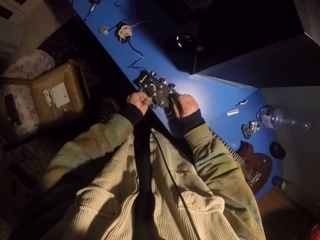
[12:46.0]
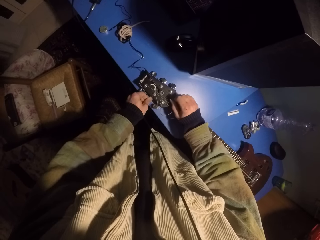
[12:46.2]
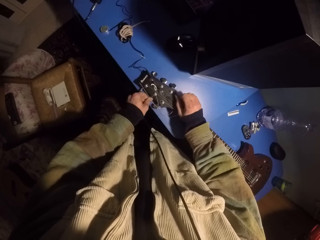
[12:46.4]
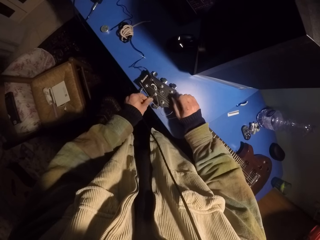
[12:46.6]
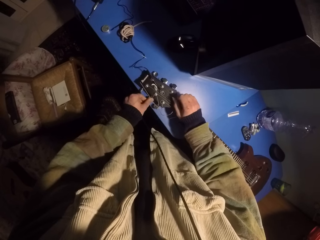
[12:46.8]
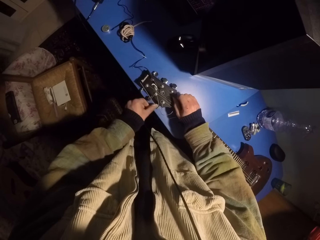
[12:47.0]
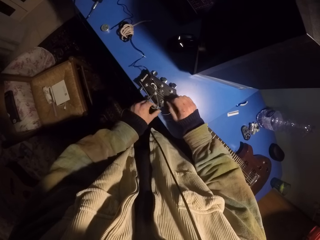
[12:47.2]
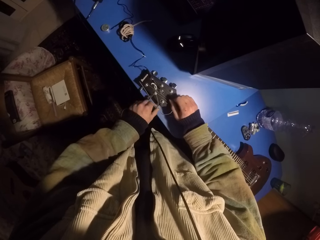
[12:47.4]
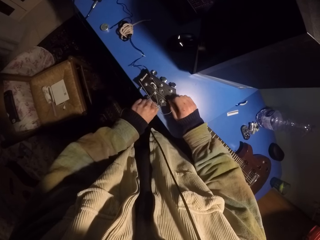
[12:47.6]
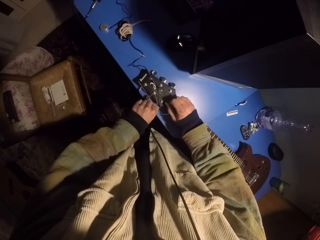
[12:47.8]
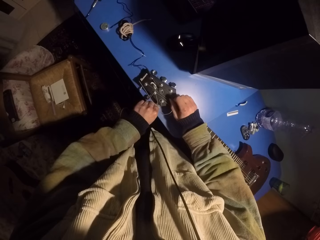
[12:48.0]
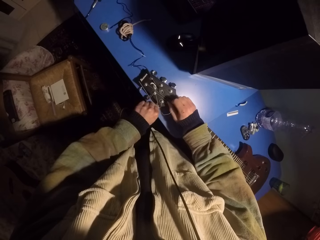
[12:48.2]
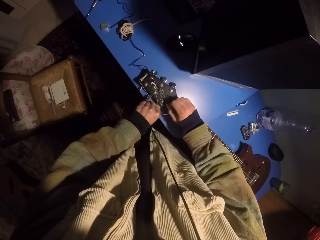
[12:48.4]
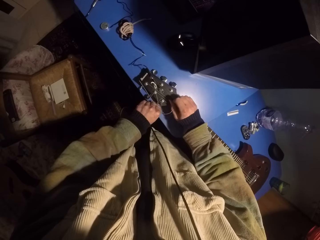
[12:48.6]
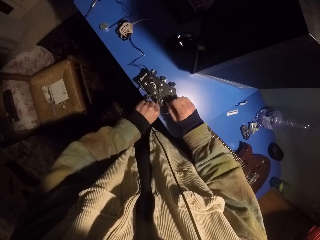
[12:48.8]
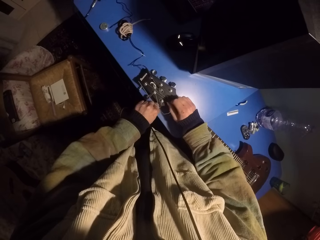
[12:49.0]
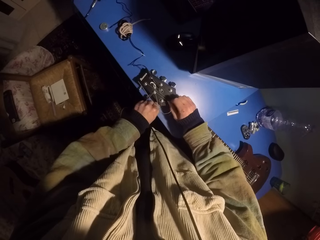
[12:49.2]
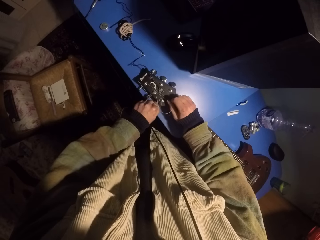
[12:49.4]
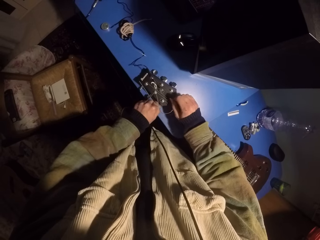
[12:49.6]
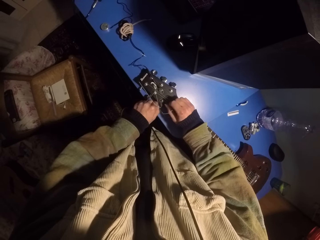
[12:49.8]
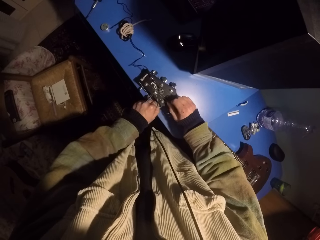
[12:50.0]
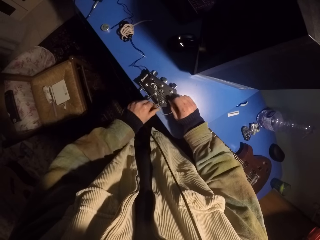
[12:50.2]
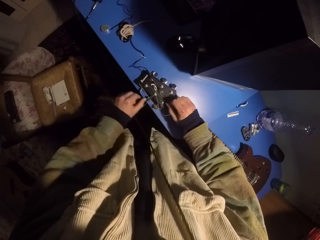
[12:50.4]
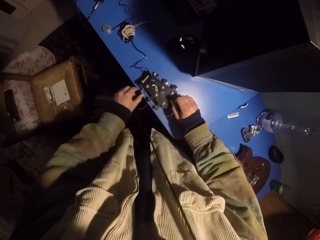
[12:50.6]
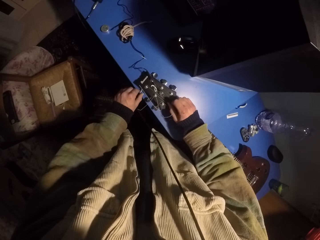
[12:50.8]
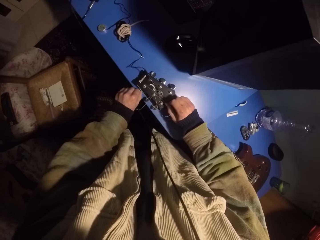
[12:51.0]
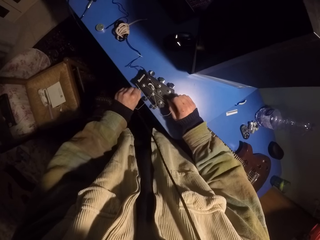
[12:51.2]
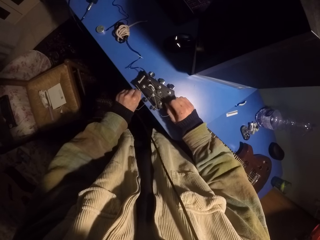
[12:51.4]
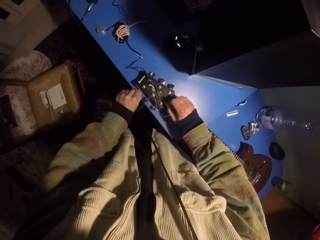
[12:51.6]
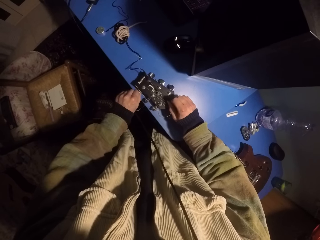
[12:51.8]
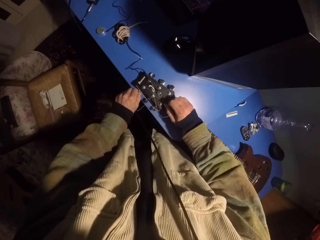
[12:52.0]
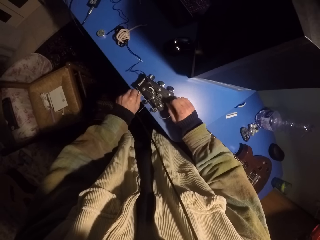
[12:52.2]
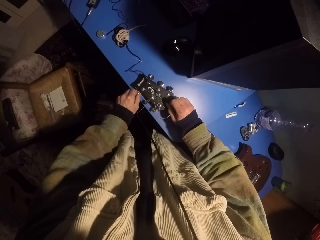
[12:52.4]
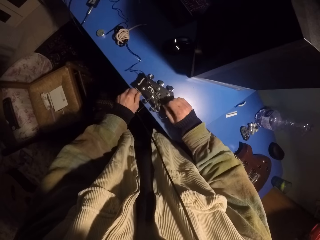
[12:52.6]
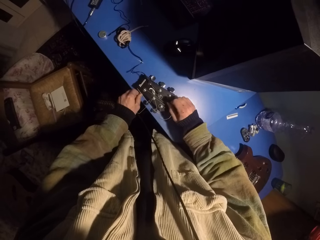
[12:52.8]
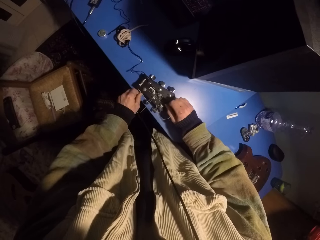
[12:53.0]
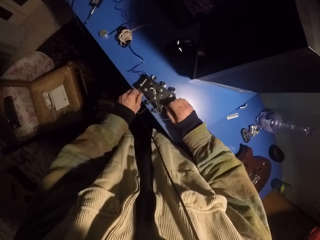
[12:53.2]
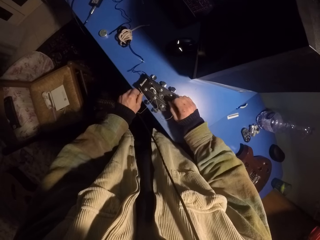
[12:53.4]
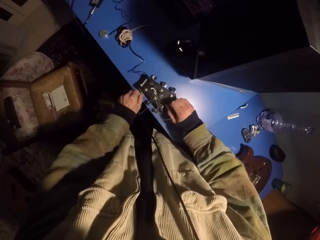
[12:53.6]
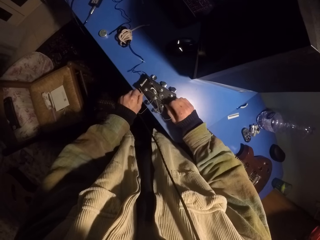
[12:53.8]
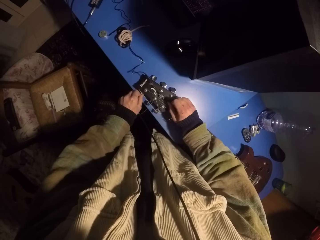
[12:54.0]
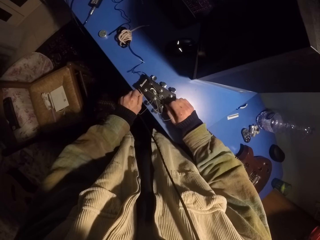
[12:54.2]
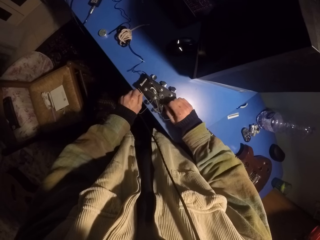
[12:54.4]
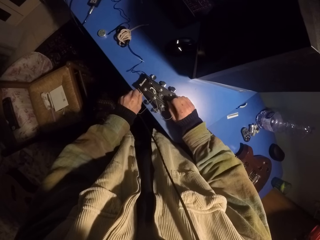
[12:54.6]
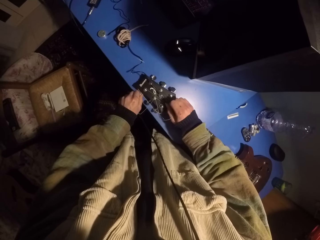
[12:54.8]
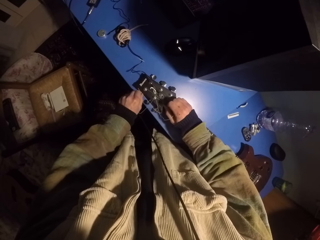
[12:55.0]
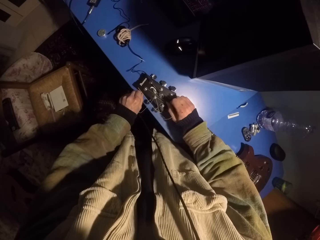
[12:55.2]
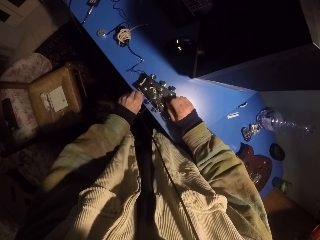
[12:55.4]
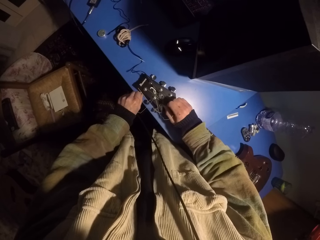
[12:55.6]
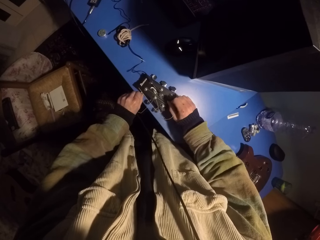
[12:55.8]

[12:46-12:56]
The camera wearer turns a guitar peg. They turn the guitar peg again.

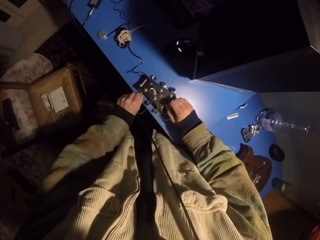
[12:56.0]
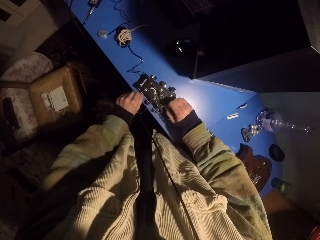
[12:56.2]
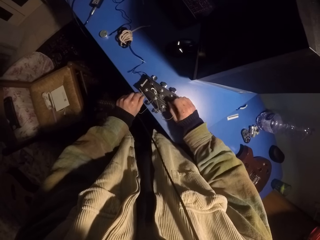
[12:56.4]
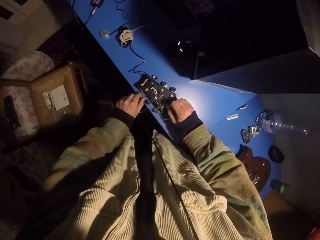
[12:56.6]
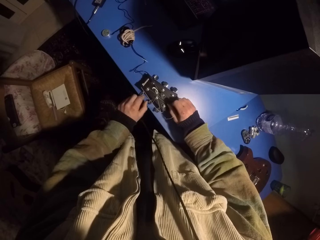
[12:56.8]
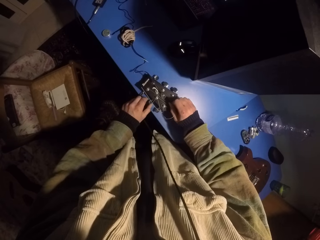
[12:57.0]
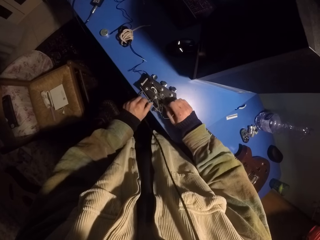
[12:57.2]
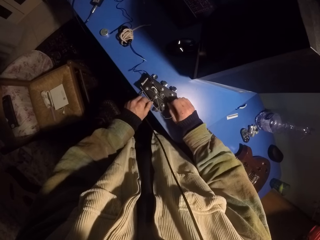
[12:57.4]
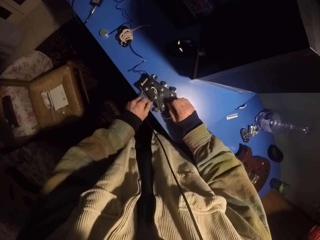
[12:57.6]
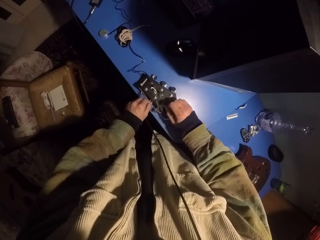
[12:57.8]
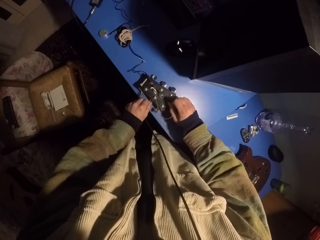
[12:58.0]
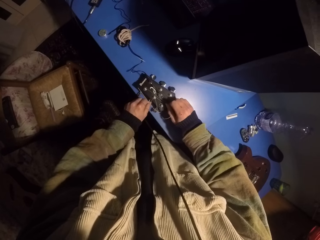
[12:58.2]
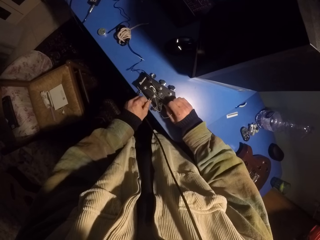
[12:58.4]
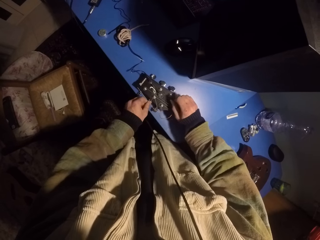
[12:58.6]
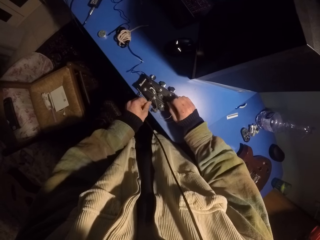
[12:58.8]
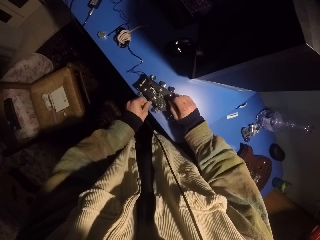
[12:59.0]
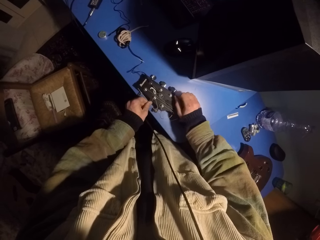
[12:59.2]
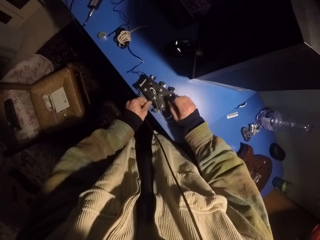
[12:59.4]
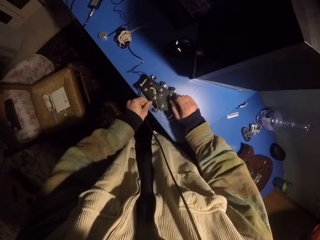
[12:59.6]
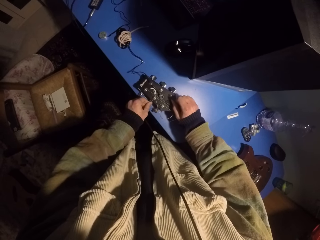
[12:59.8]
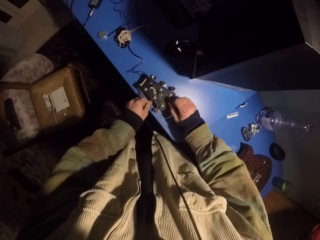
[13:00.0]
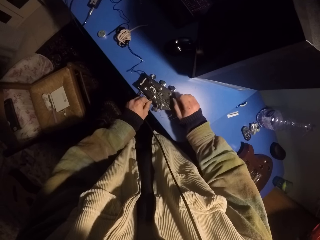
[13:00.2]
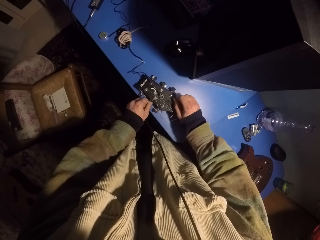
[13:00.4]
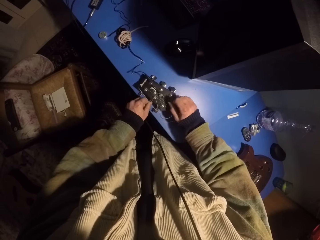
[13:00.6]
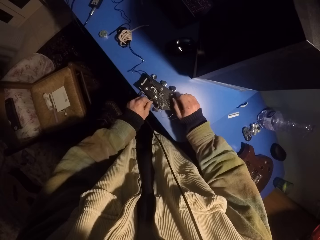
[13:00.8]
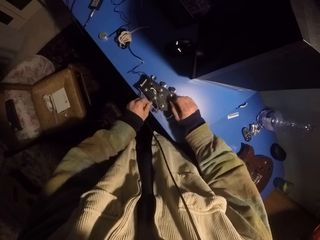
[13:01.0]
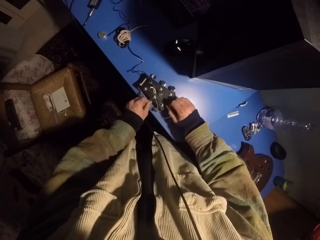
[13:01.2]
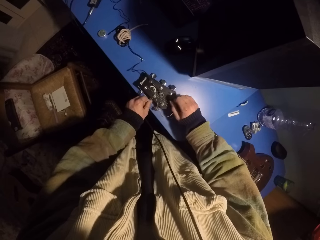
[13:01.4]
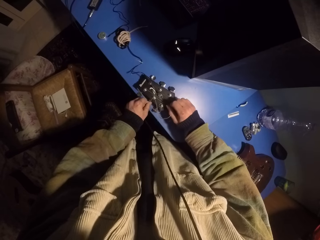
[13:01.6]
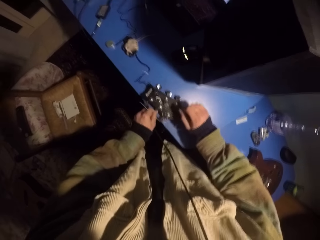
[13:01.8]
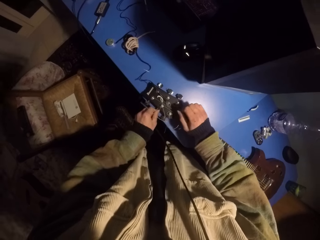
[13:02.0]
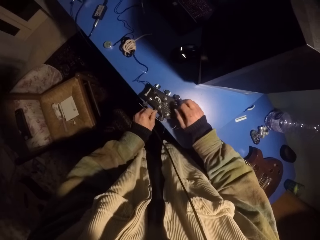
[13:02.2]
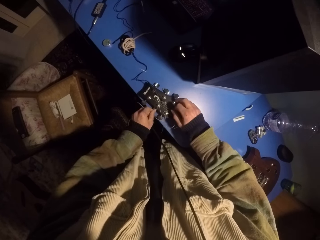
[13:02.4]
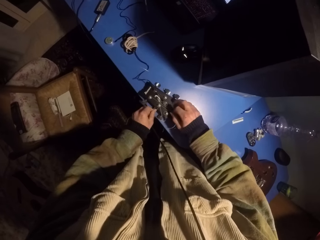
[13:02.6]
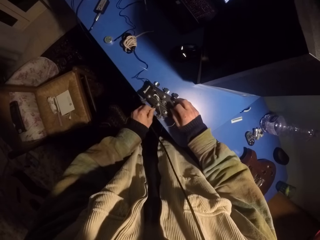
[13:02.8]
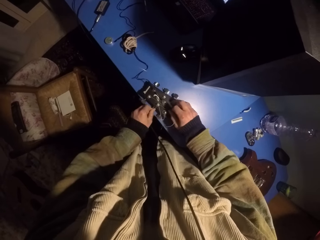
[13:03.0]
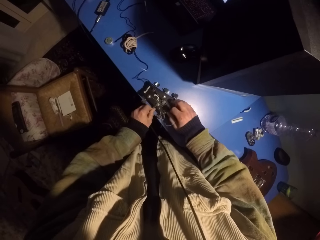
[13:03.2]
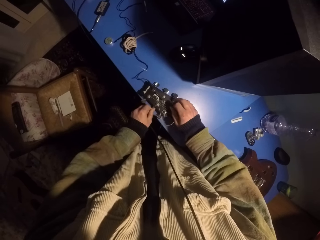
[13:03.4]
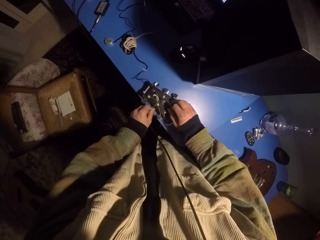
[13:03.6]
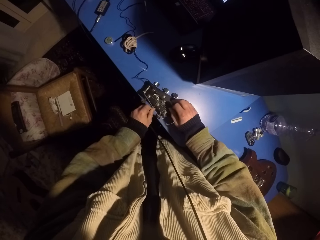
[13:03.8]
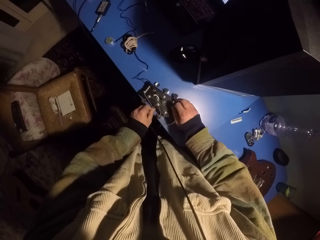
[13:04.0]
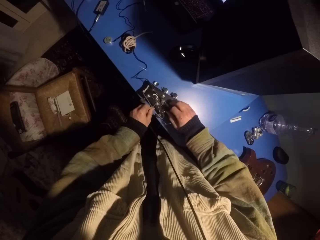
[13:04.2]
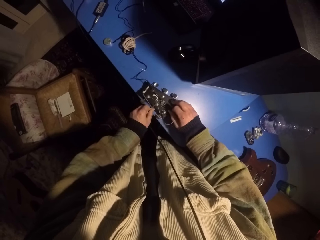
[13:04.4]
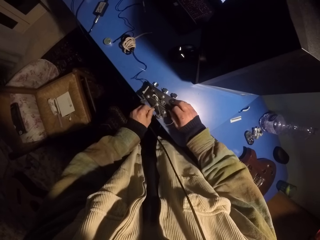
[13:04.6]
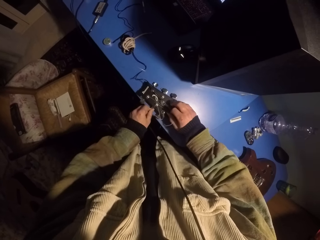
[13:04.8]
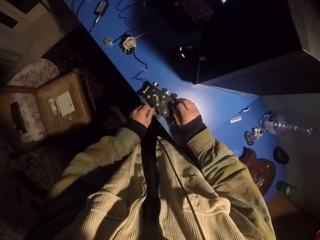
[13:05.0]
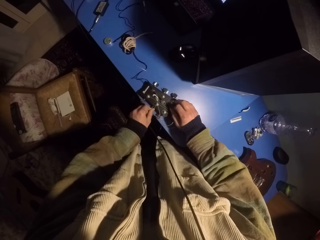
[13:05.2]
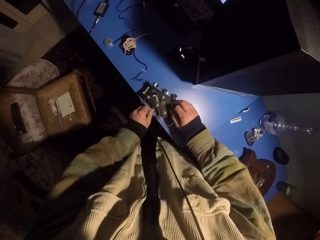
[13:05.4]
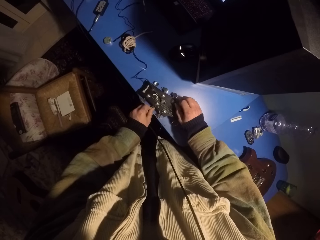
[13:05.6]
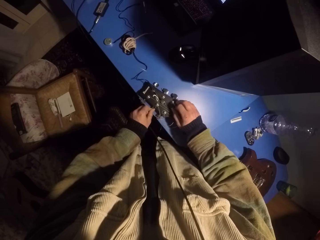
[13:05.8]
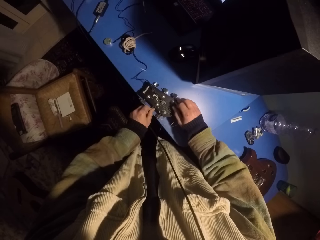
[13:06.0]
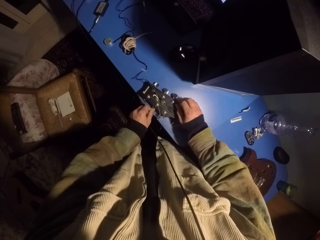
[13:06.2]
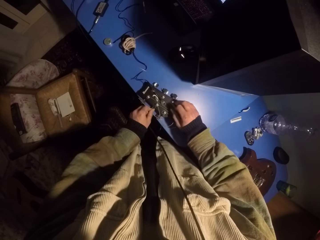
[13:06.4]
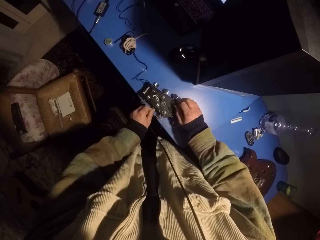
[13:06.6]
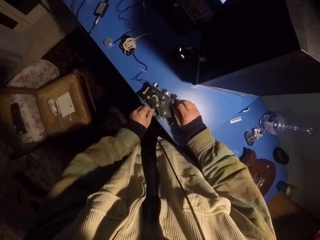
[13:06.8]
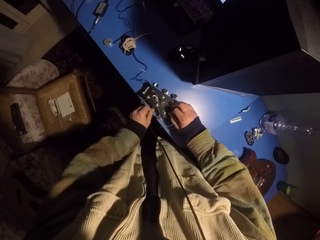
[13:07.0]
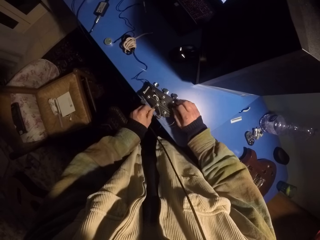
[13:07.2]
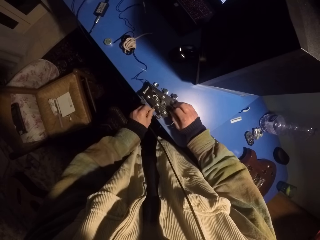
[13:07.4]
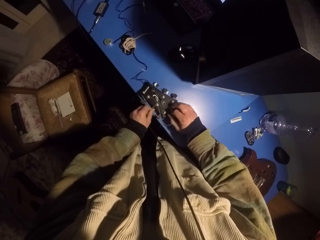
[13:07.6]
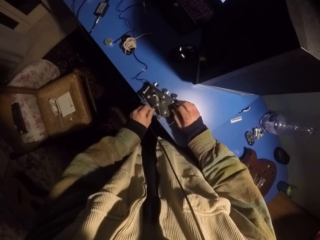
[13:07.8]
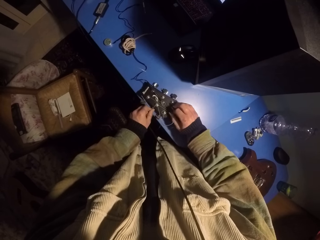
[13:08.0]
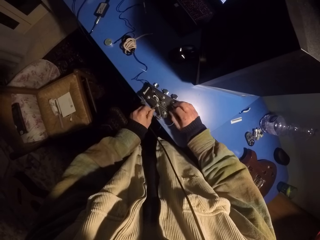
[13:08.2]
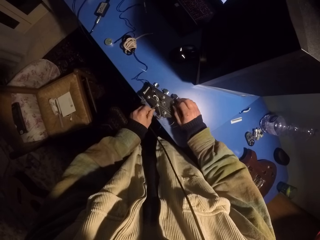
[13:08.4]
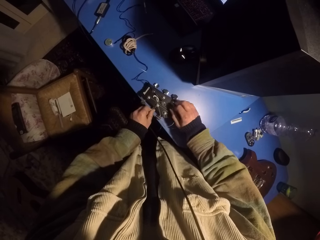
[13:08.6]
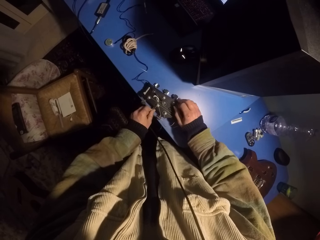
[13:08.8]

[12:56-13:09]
The camera wearer turns a guitar peg.
